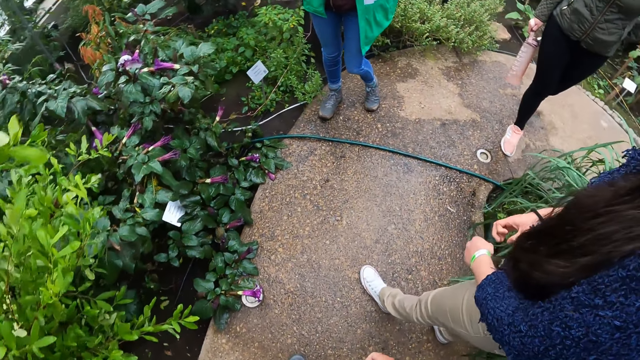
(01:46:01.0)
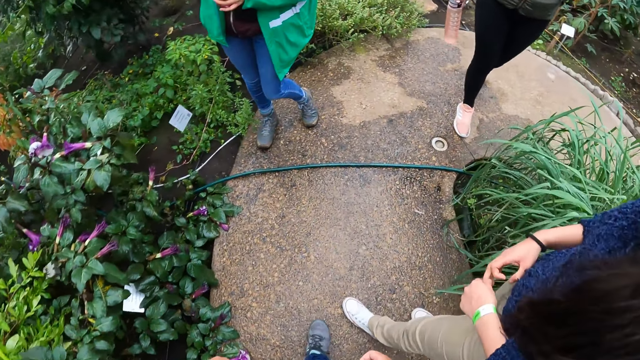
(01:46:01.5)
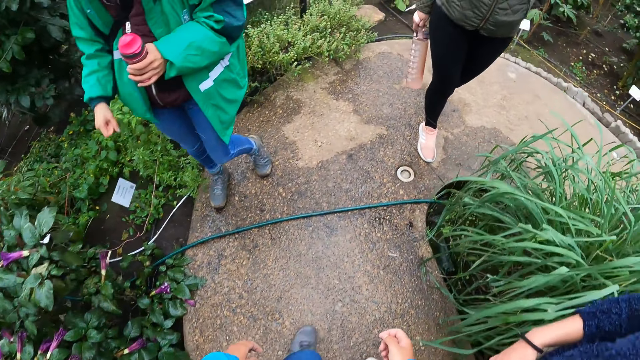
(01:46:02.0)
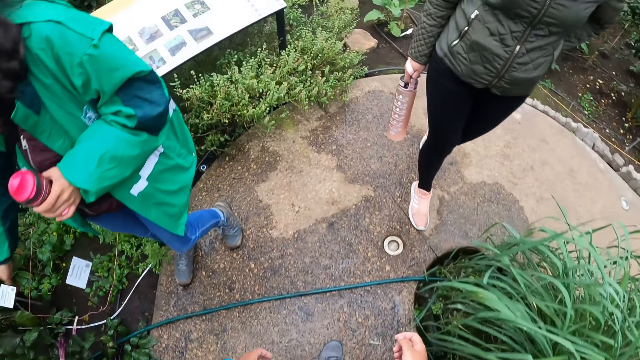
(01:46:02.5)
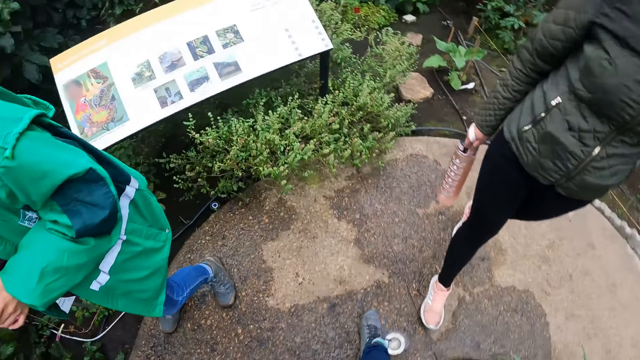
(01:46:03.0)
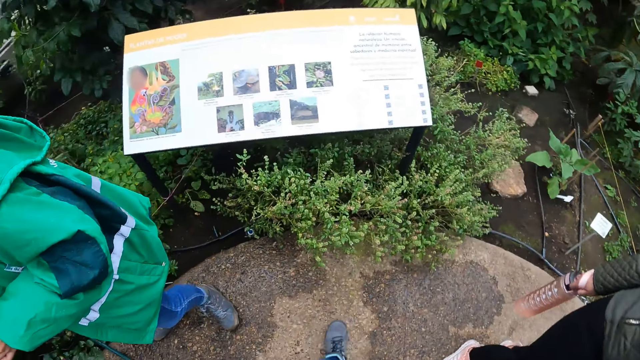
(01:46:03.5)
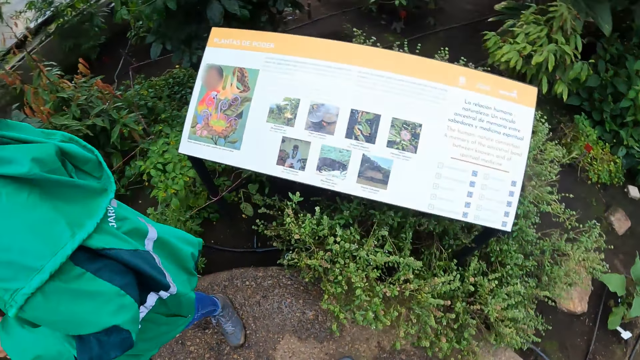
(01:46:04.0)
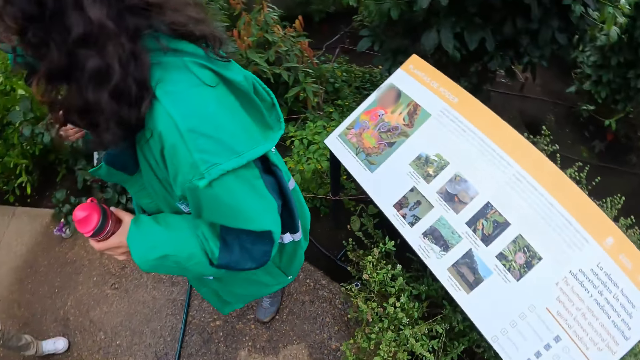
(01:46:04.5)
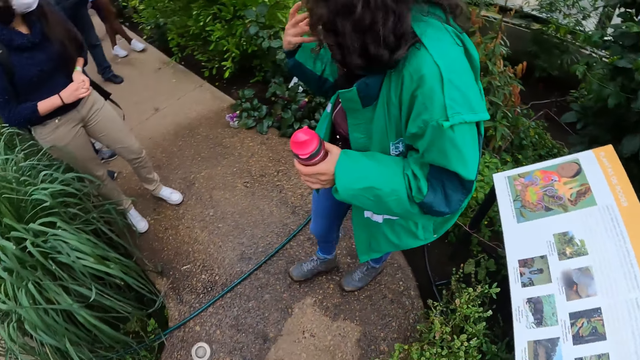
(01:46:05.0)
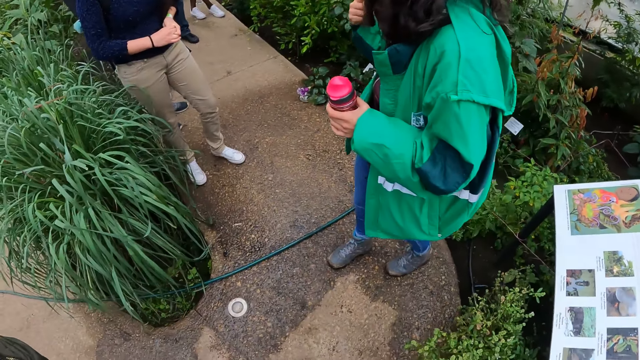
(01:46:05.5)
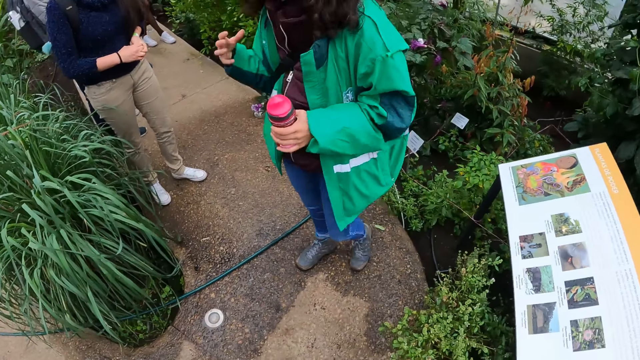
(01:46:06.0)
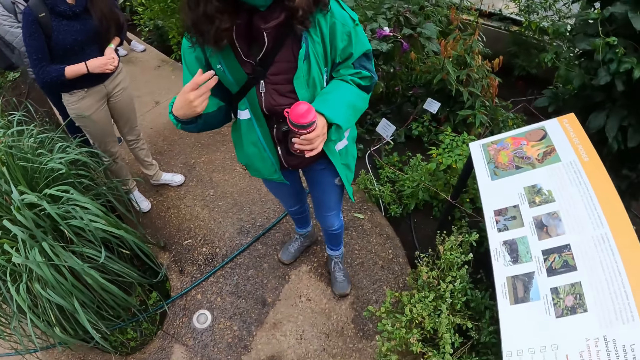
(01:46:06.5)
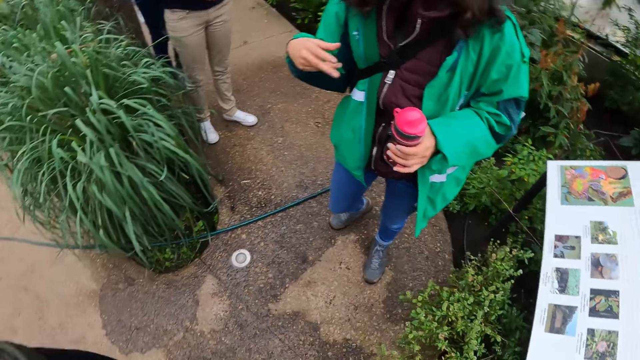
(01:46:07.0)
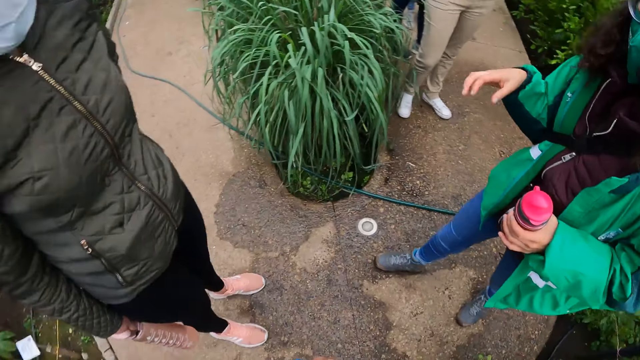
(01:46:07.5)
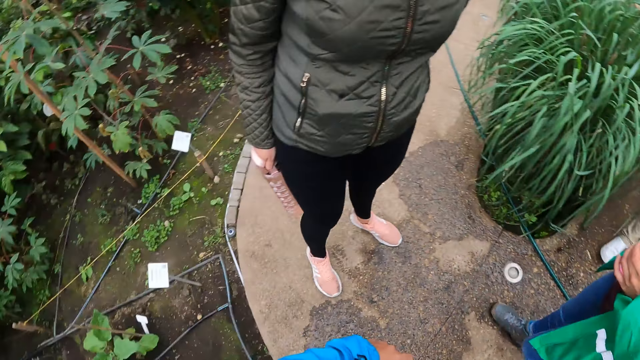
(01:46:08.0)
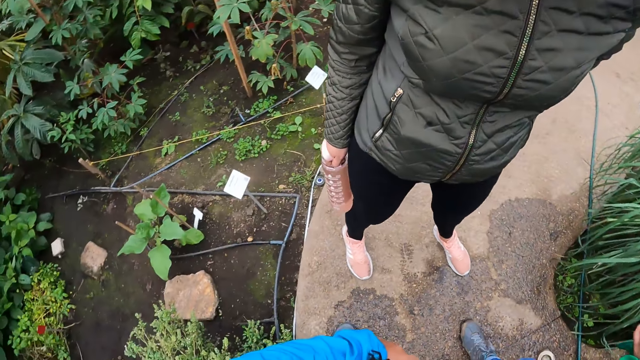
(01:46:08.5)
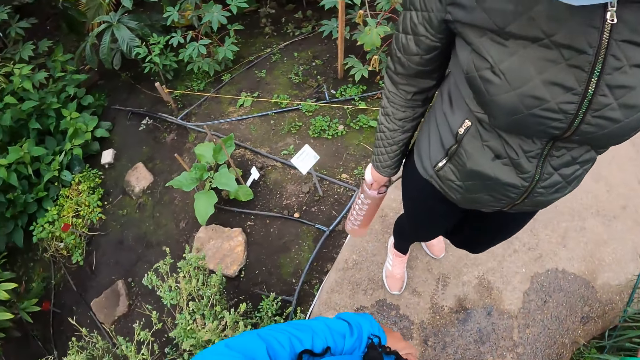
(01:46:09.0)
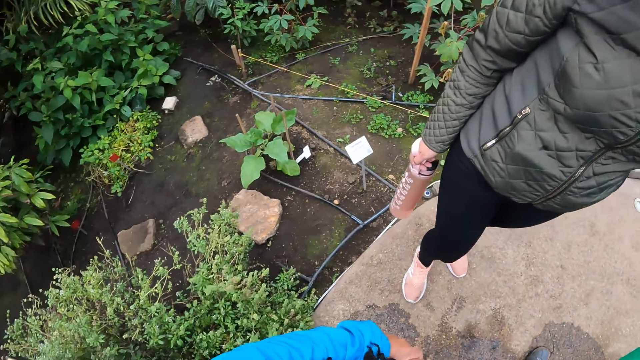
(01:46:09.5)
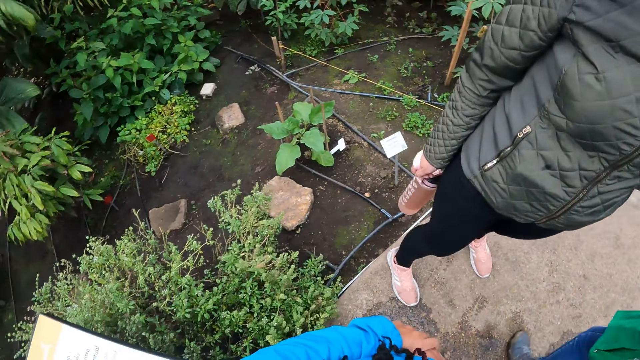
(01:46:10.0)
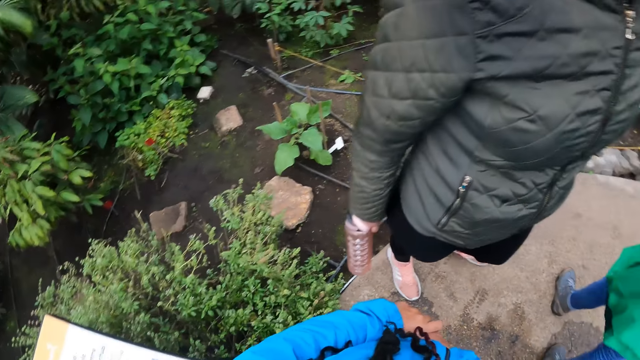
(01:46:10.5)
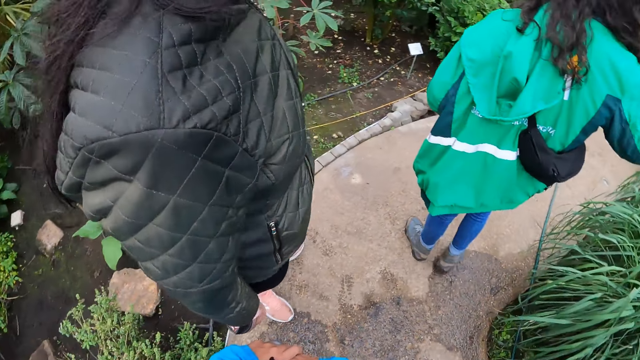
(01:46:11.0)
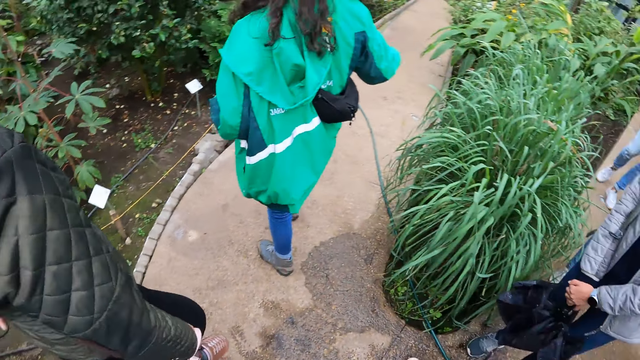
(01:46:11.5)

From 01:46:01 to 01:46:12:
The camera wearer walks on the pavement. A woman interacts with the team. The woman walks on the pavement. Another woman moves on the pavement.

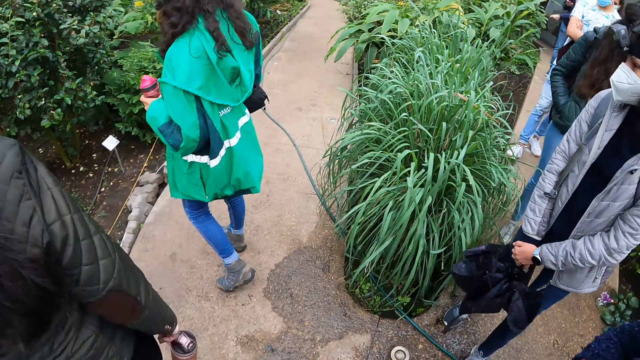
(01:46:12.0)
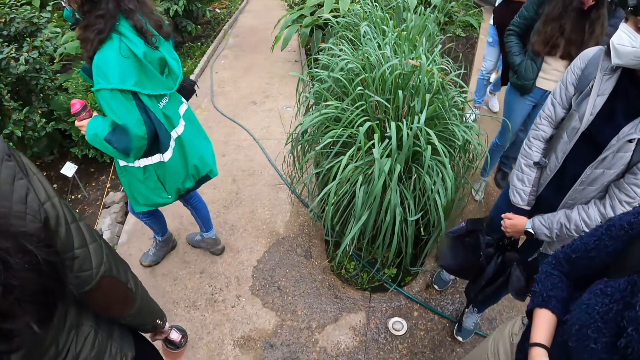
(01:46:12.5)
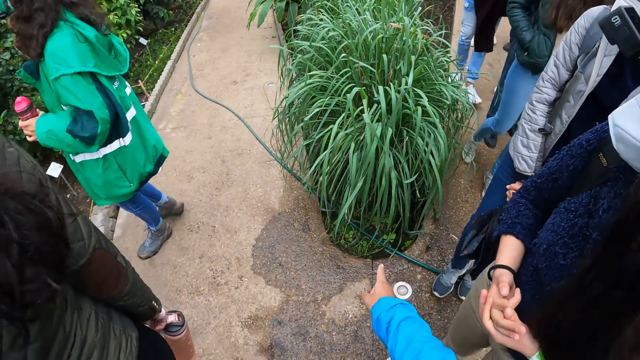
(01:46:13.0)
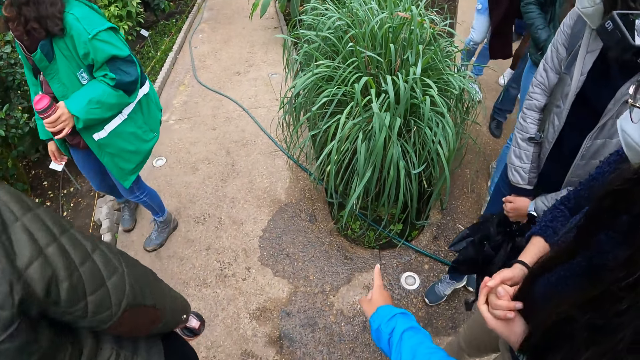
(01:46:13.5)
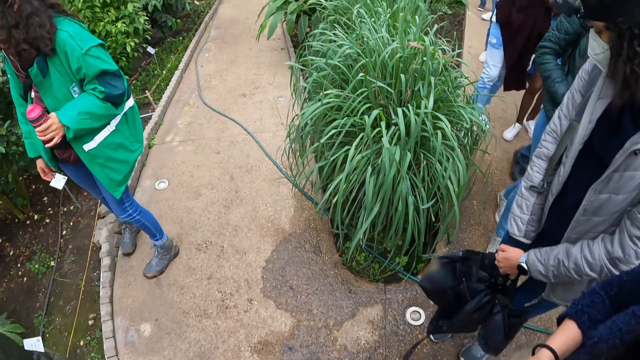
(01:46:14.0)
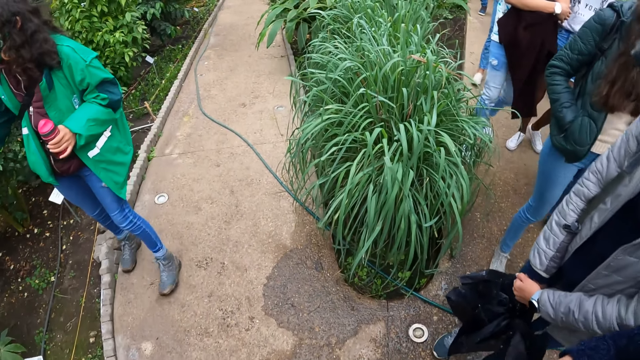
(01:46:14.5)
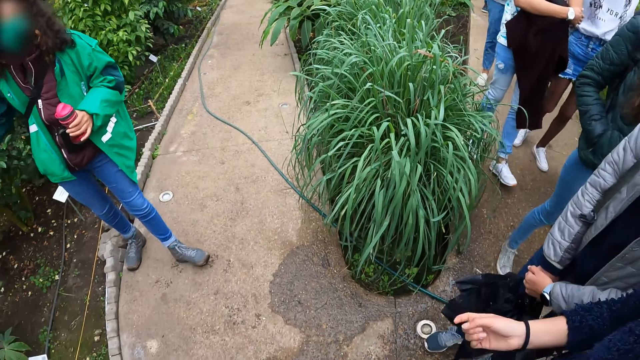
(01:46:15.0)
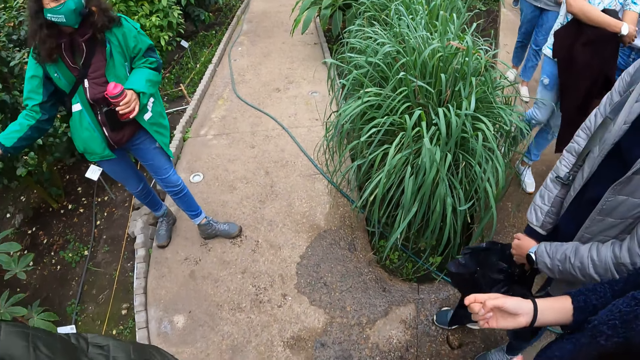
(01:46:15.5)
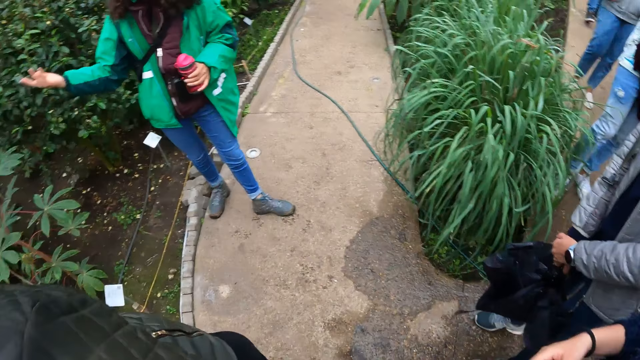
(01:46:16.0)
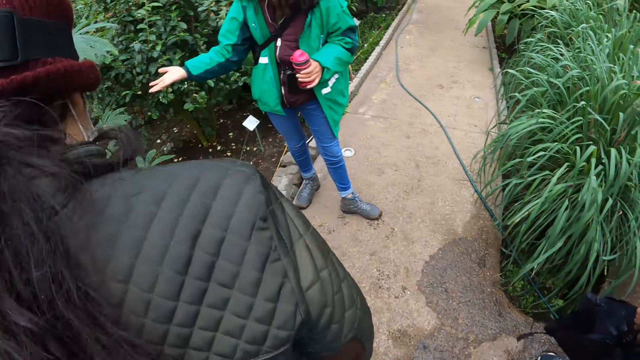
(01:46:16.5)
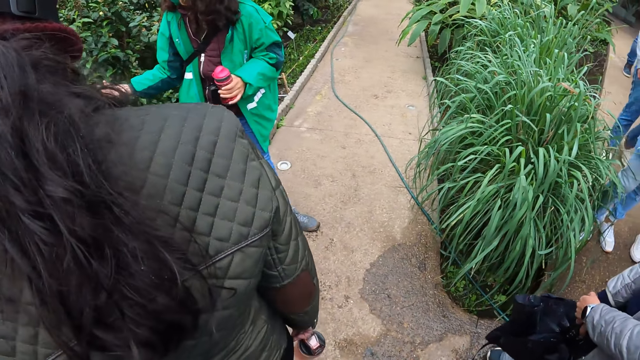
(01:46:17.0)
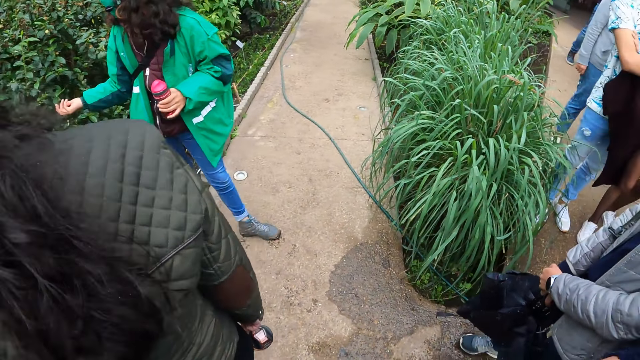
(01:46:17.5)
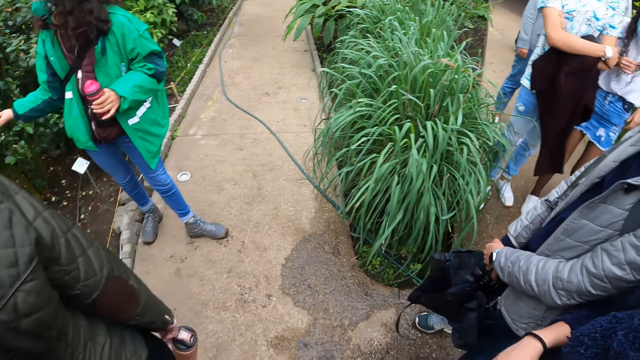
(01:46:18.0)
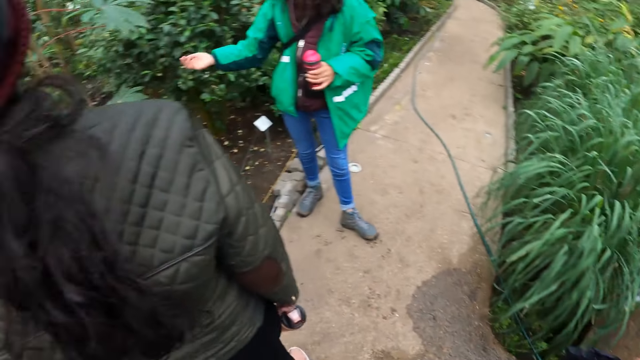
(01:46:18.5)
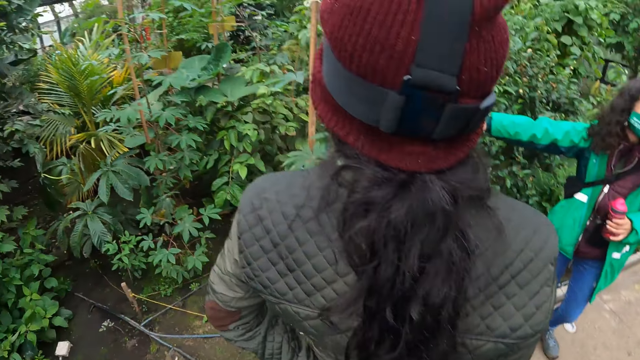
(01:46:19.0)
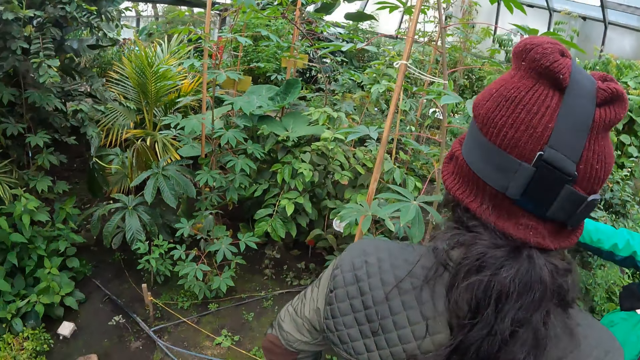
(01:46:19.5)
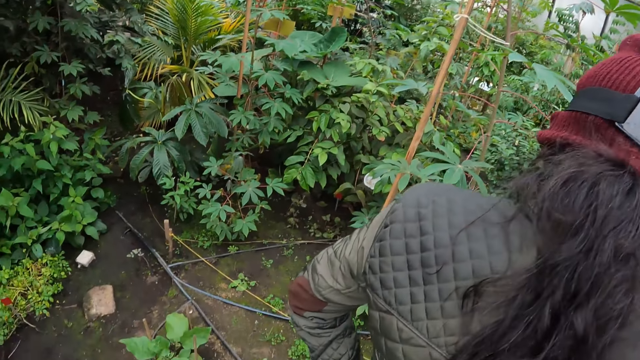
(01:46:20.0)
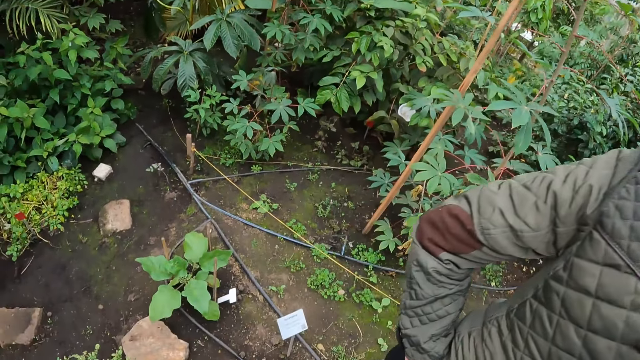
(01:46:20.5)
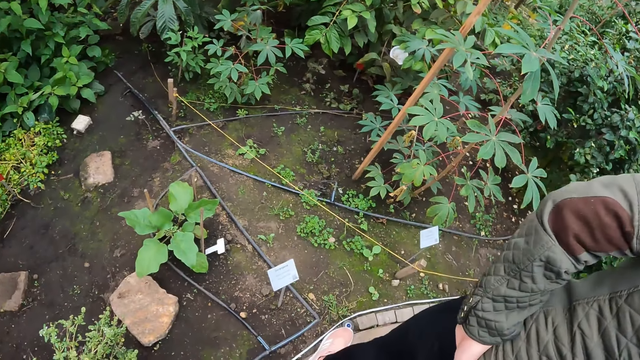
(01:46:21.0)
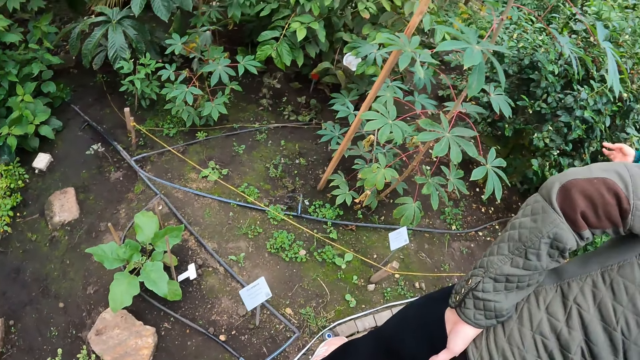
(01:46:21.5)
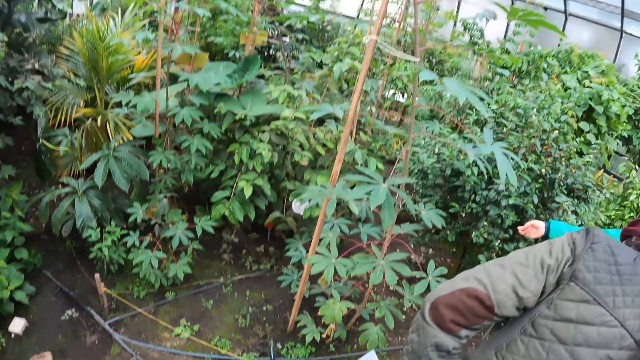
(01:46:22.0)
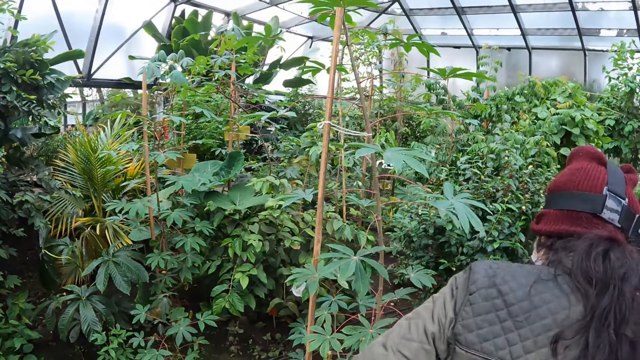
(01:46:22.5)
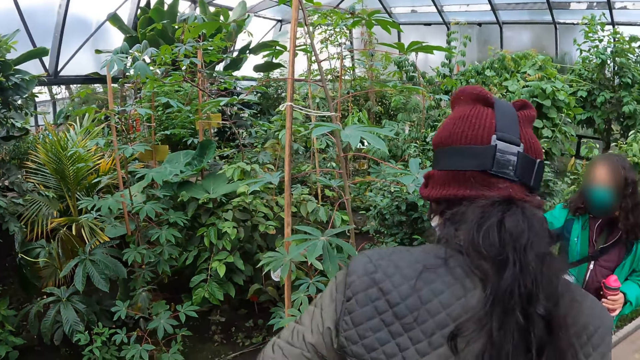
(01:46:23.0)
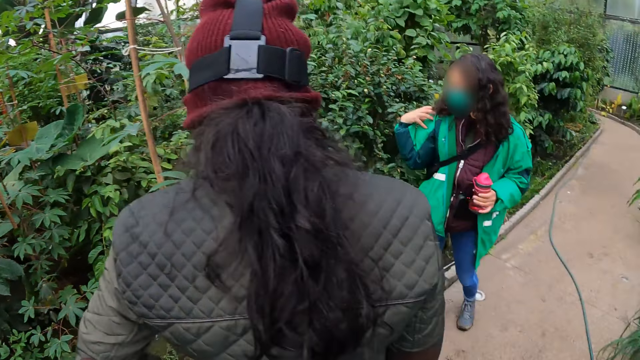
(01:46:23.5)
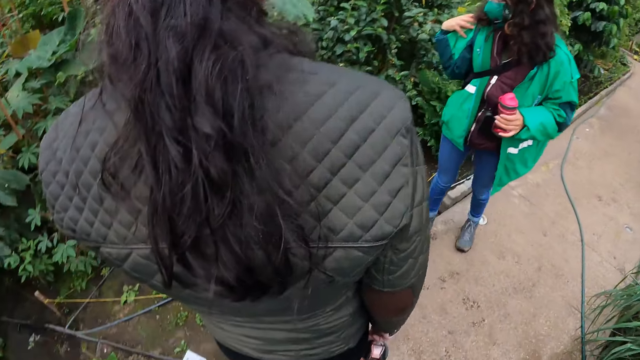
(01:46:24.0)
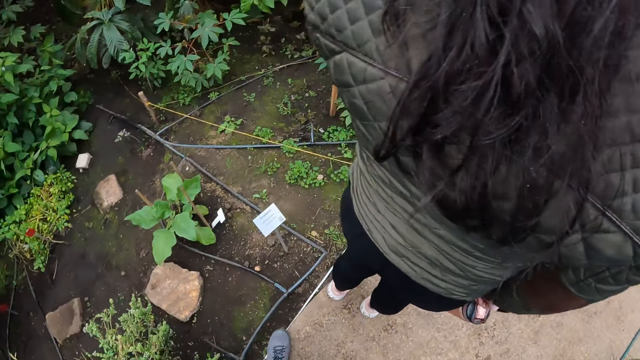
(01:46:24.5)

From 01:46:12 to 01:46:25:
The camera wearer points at the plant. They interact with a woman. The woman interacts with the team. The camera wearer looks at the plants in the green house.
